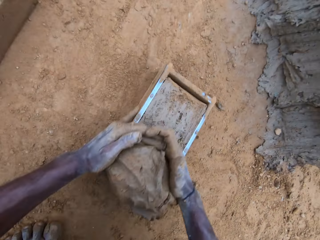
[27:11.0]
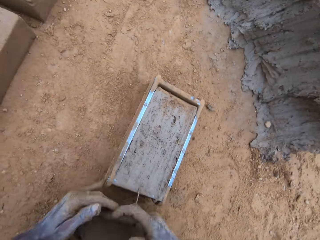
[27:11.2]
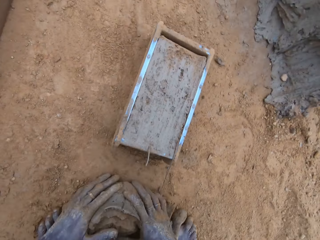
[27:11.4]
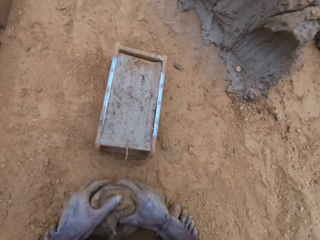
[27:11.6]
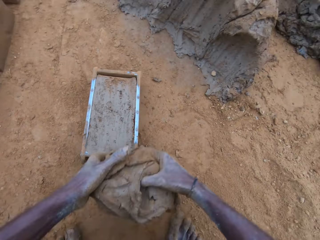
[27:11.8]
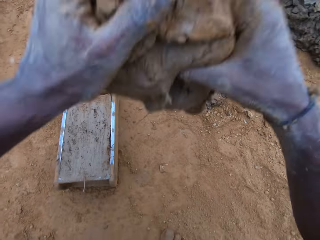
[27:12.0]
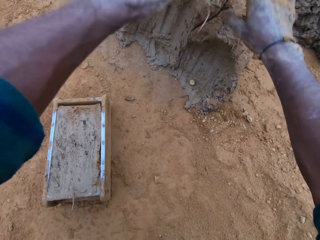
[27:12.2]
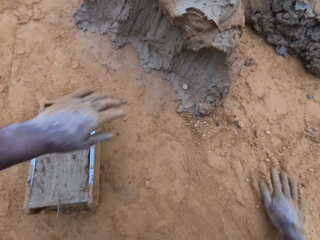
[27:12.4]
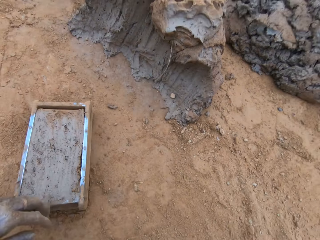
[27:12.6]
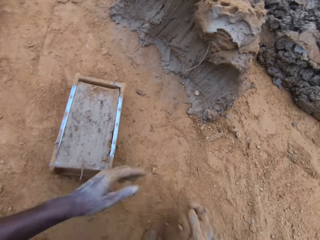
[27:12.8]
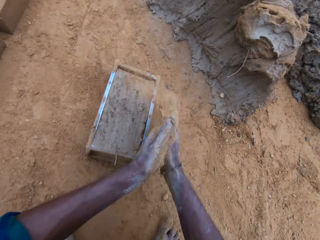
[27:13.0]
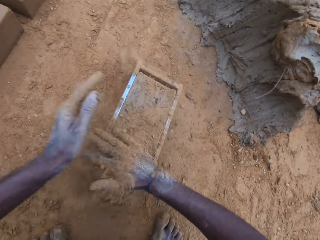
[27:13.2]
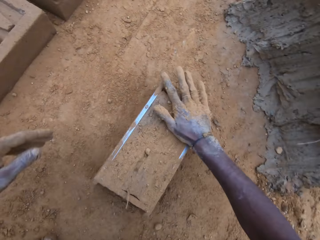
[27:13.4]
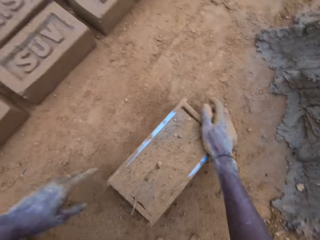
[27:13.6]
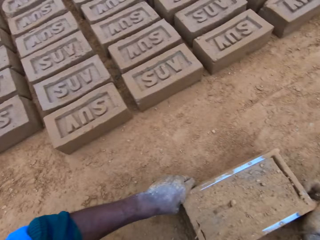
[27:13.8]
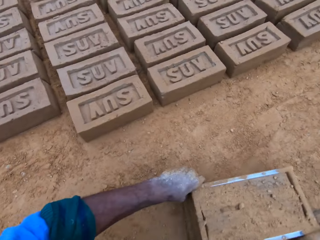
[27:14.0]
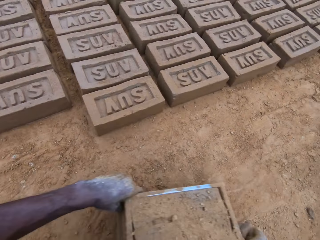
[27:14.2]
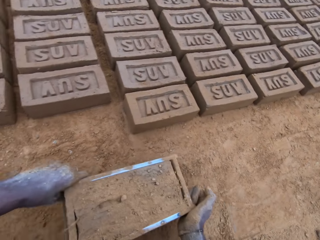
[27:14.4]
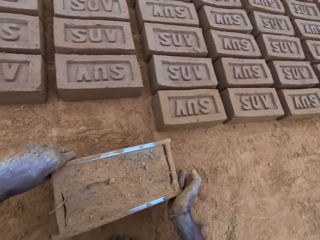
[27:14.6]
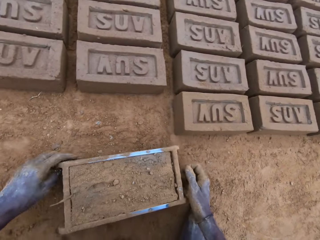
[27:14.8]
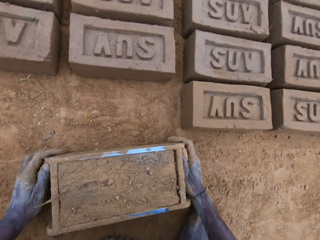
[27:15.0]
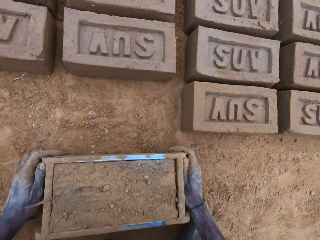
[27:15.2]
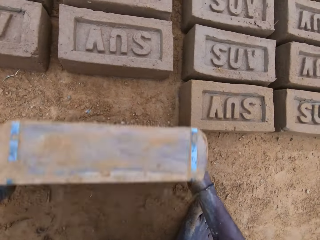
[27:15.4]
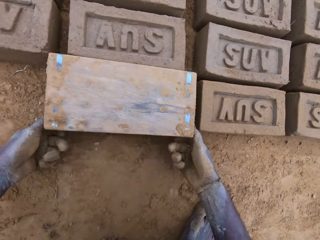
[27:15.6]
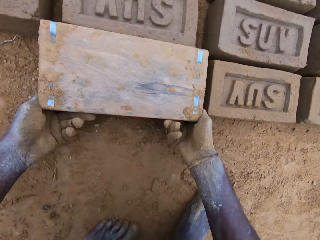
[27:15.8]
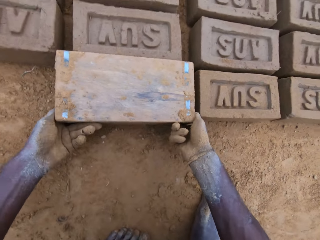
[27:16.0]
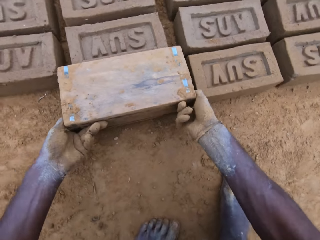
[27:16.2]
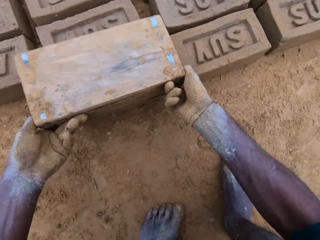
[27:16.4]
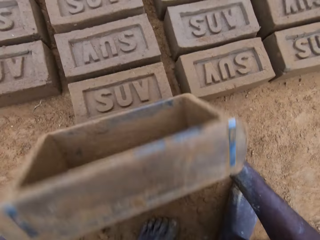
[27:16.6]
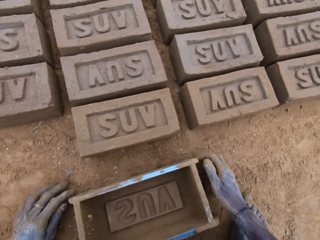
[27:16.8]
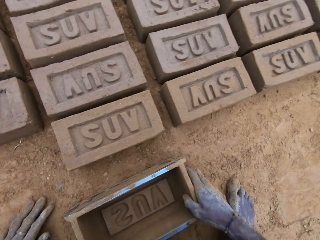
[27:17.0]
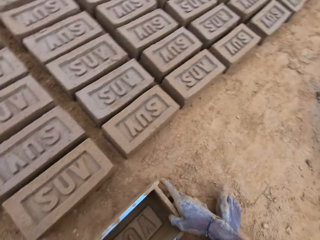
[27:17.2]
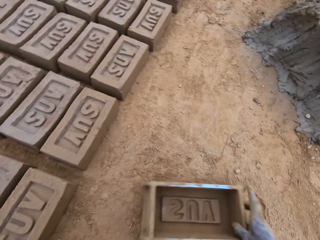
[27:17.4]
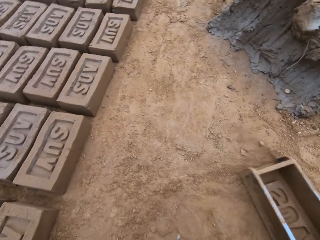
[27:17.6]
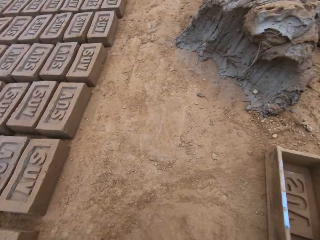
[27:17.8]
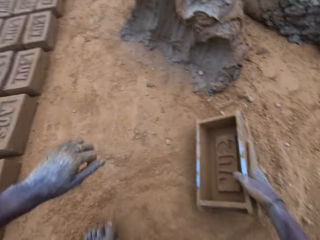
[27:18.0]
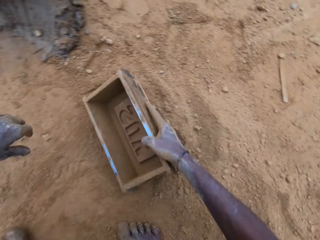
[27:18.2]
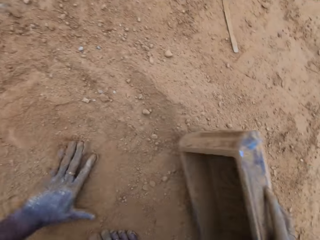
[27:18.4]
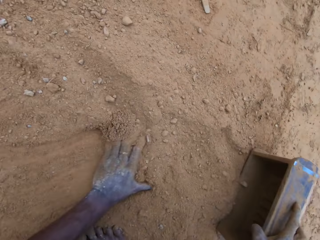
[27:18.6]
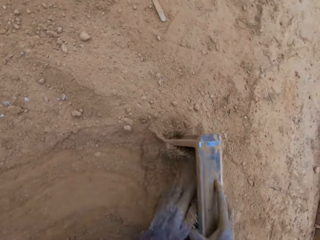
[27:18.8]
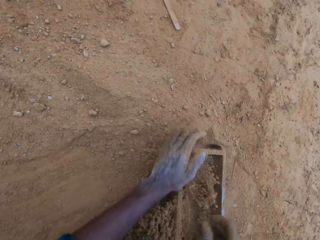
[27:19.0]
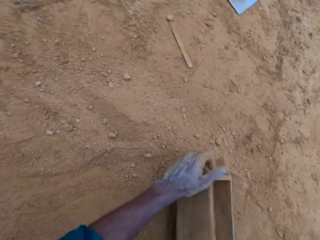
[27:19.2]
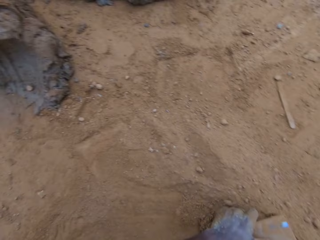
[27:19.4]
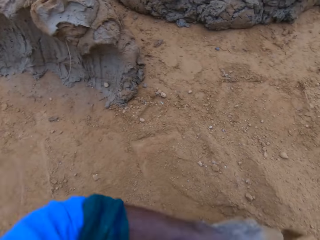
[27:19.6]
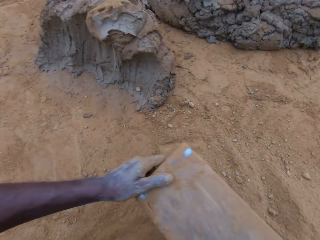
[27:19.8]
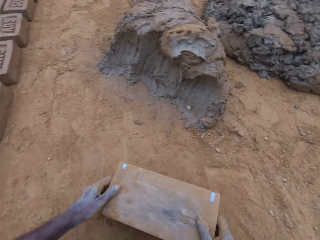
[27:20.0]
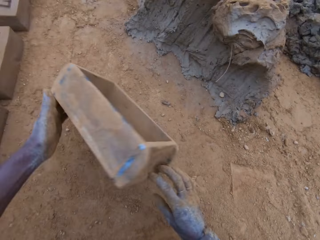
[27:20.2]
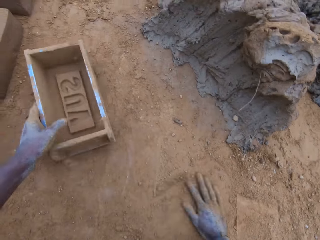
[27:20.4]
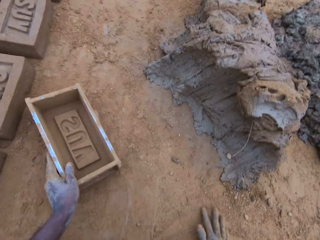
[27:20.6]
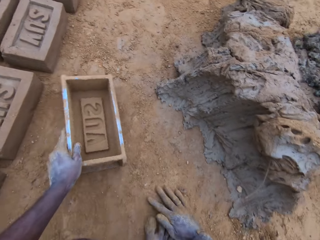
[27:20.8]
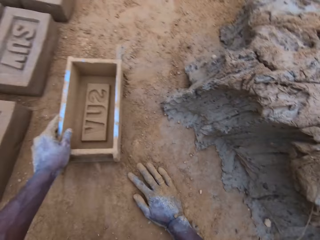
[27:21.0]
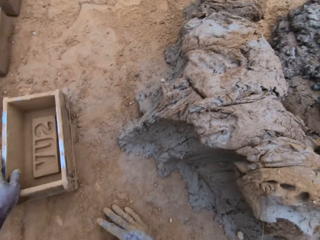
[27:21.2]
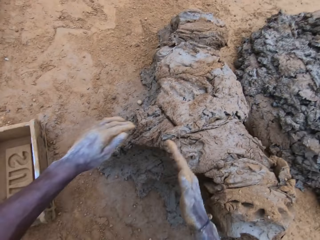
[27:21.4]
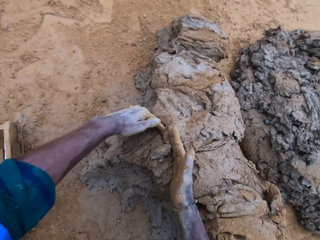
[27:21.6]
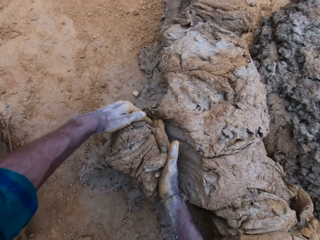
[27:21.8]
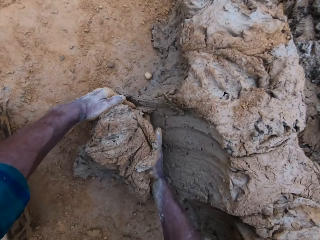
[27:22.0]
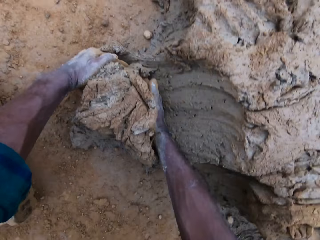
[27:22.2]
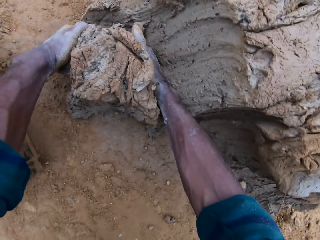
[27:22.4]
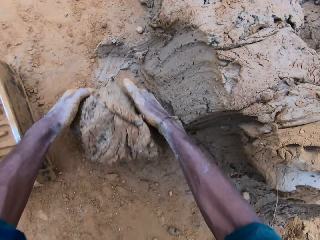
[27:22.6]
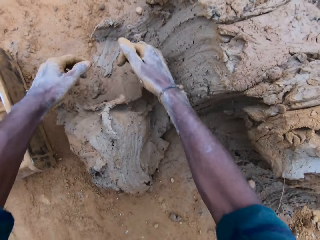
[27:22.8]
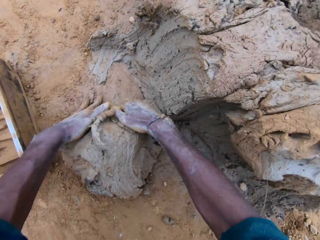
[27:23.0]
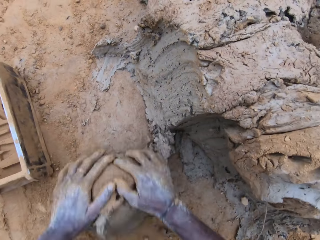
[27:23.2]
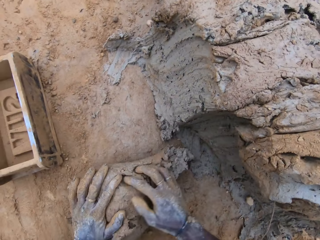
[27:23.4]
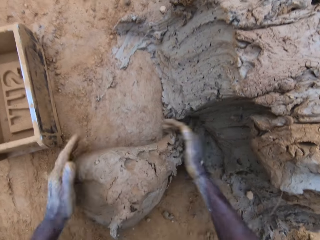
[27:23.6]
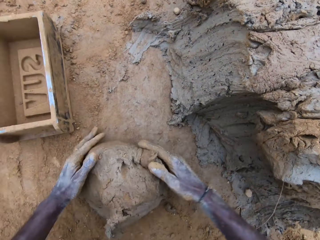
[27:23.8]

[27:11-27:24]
The camera wearer cuts out of the mortar. He scoops clay with hands and picks the clay with hands. He throws the cut out mortar with the rest with hands. He rubs hands together. He puts sand into the mold block. He carries the block mold. He picks a brickmould with hands and puts down the brickmould. He turns the block mold upside down. He pours the mud from the brick mould, places the brick mould on the ground, puts soil in the brick mould, pours the soil from the brick mould and rubs his hands with the soil. He cuts the mortar with his hand. He scoops the mud.

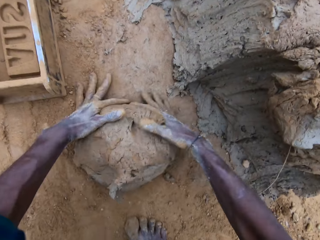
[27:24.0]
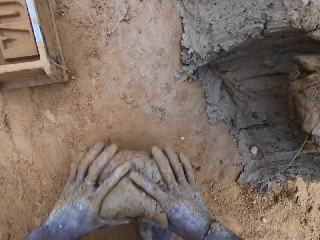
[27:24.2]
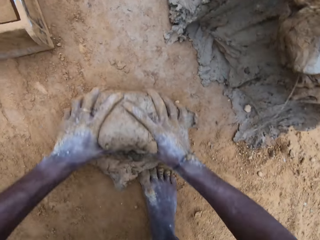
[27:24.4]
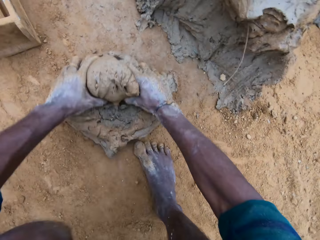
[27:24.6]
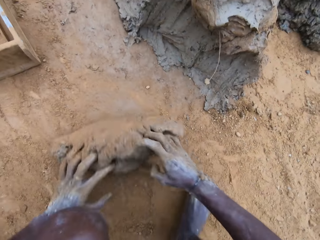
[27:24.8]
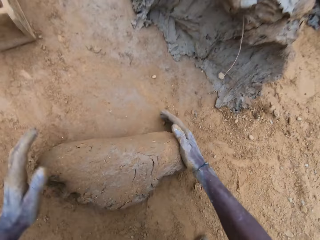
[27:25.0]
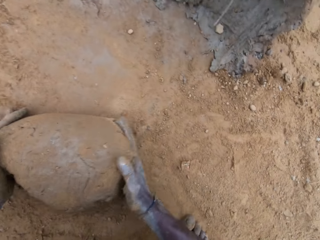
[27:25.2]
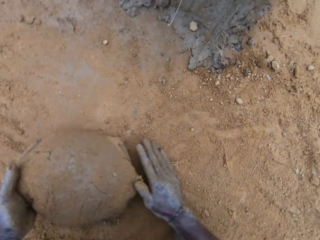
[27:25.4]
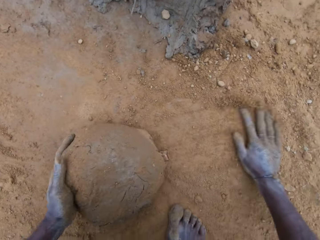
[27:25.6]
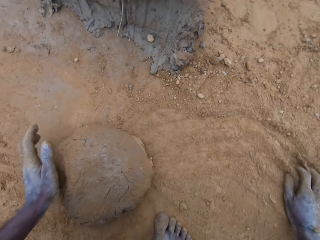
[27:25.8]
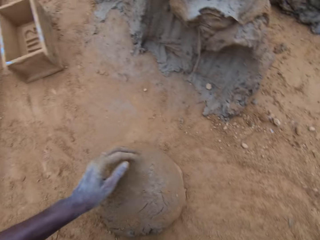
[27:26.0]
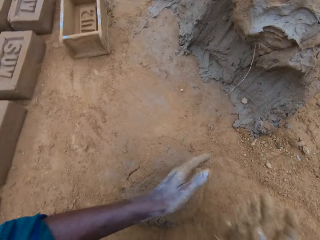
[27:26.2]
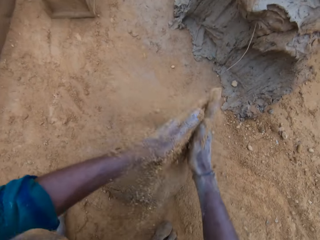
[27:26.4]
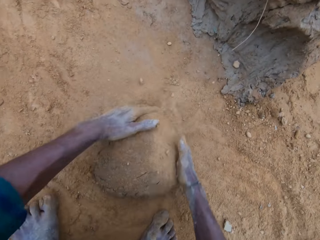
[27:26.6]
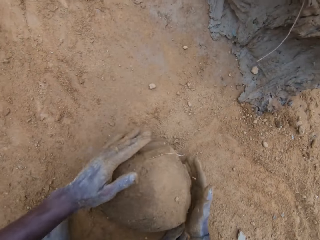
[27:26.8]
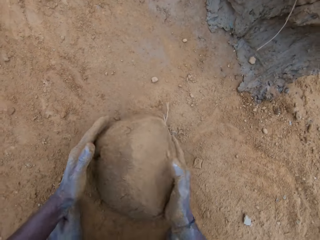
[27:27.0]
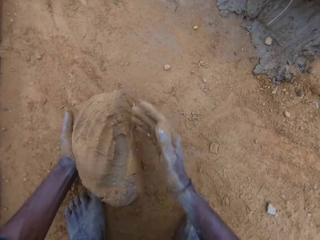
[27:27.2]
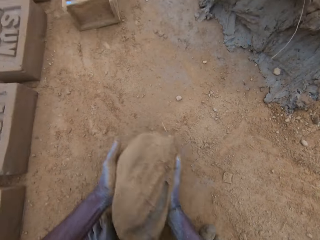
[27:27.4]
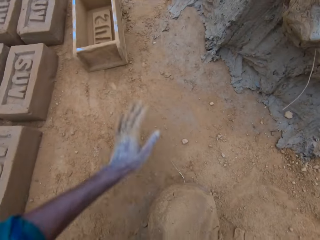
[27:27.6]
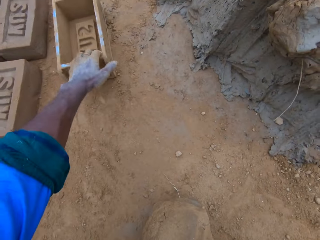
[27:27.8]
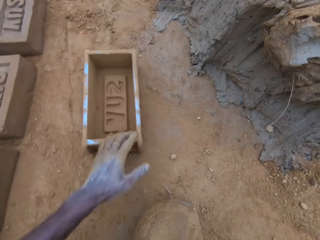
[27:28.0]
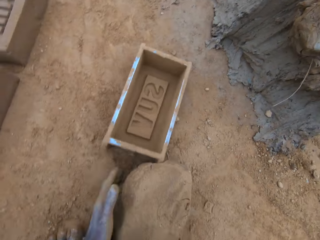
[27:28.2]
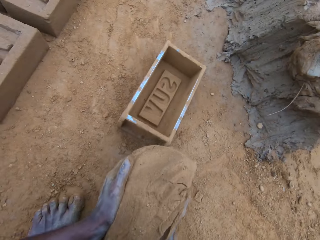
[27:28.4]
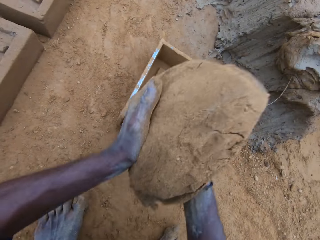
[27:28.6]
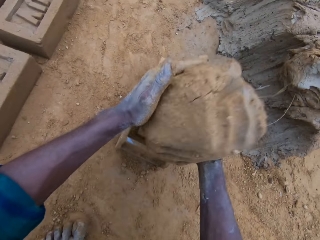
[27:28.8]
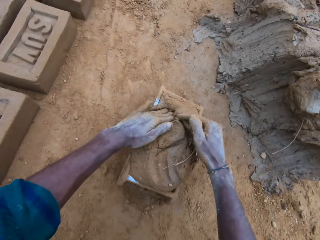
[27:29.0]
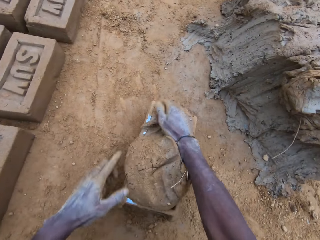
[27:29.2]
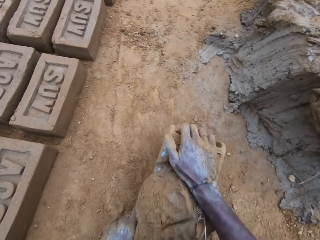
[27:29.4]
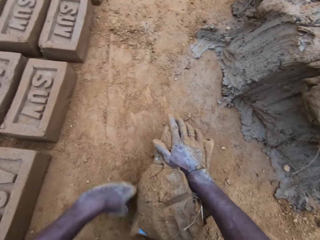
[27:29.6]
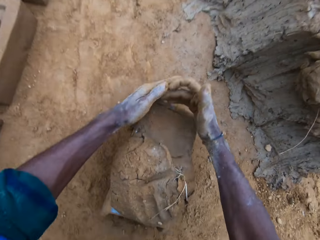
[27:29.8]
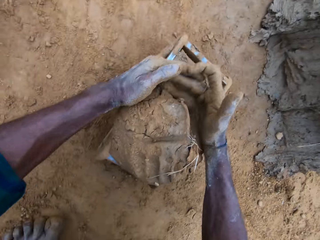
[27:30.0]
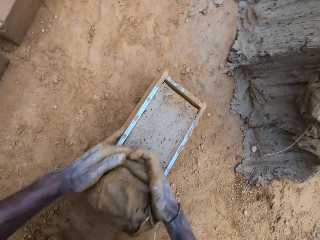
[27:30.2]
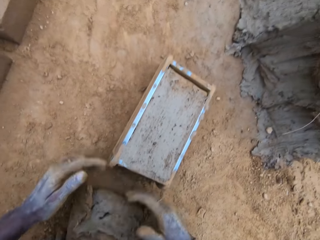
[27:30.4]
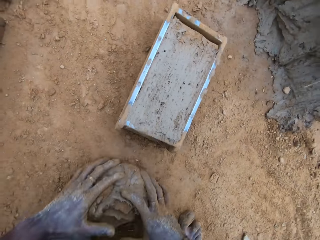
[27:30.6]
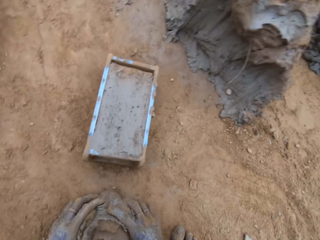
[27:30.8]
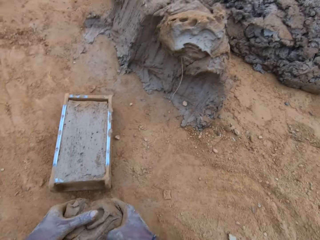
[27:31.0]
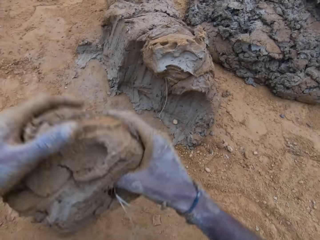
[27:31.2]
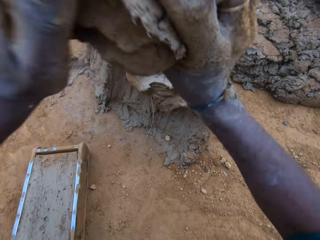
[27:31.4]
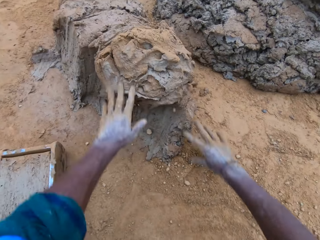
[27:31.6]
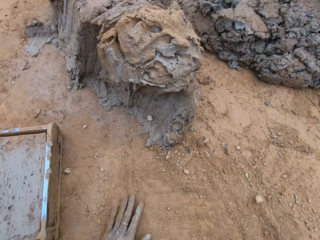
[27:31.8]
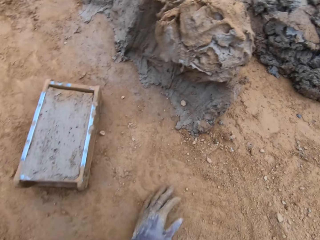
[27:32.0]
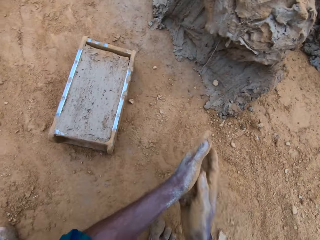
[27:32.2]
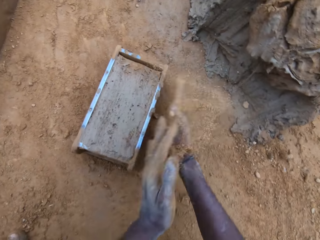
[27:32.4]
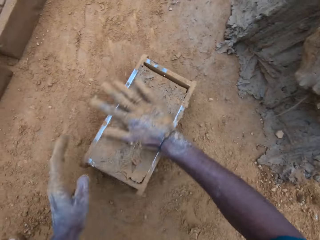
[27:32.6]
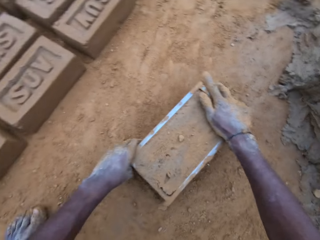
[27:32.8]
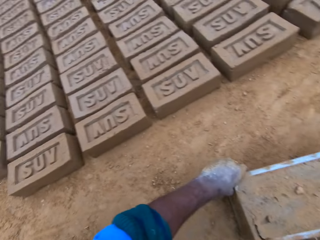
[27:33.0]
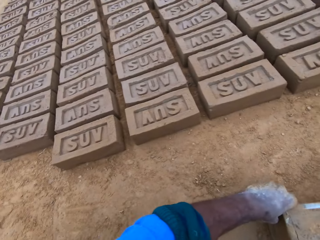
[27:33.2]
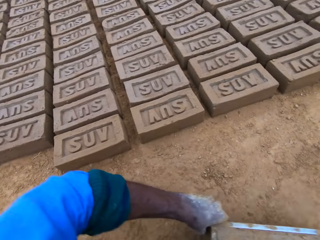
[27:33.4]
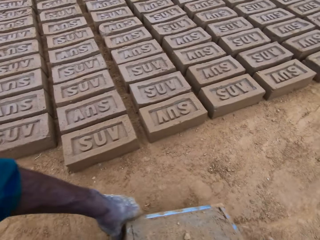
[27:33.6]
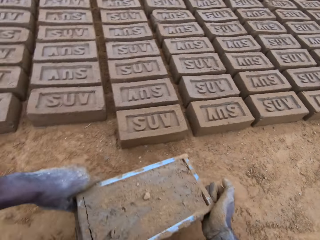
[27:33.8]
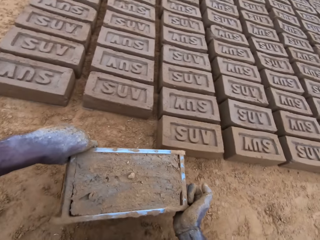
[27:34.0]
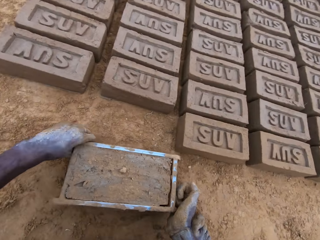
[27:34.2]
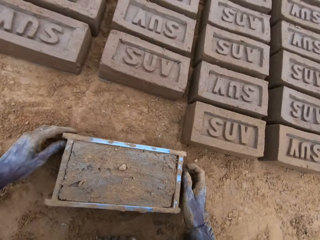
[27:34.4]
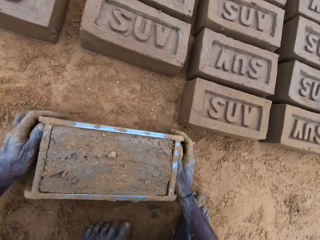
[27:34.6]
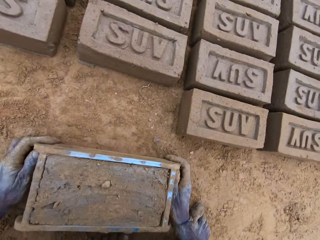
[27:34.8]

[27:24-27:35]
The camera wearer mixes the scooped mud with the soil on the ground. They adjust the block mold. They drag the brick mould on the ground and put the mud in the brick mould. They scoop the excess mud from the brick mould. They cut out of the mortar. They mix the mud with the soil. They throw the cut out mortar with the rest. They pour the soil in the brick mould and hold the brick mould.
